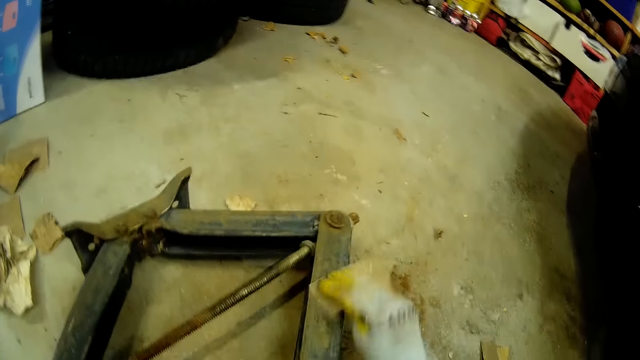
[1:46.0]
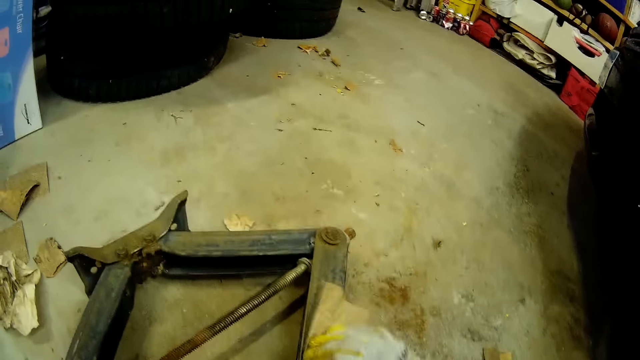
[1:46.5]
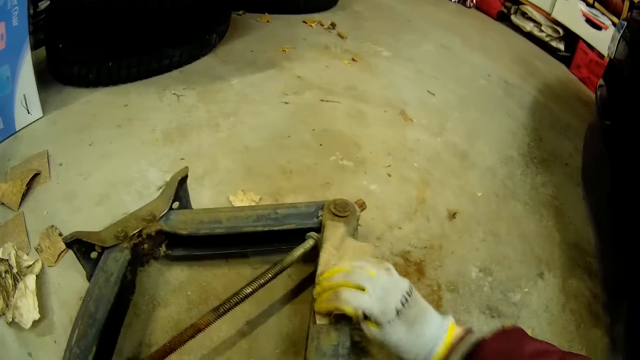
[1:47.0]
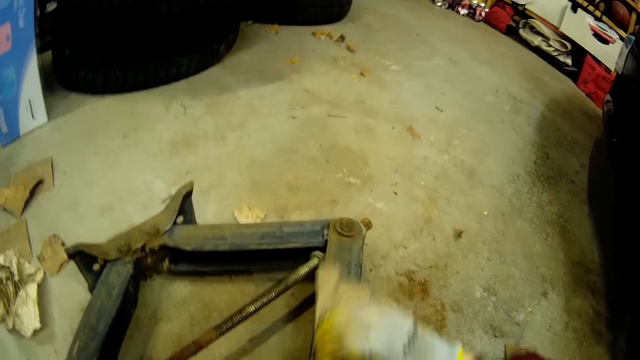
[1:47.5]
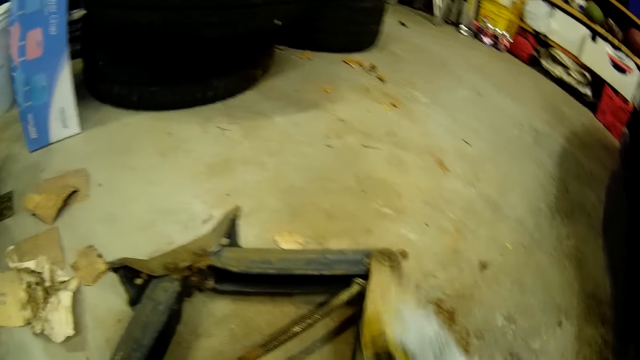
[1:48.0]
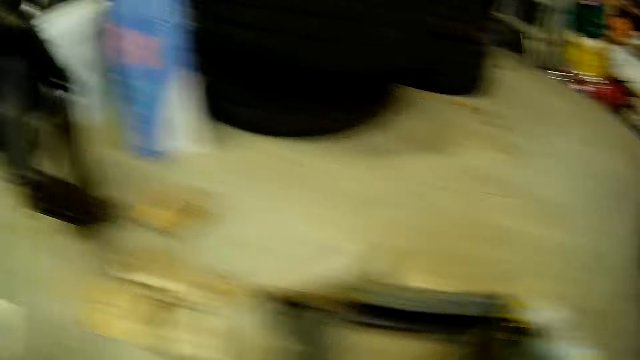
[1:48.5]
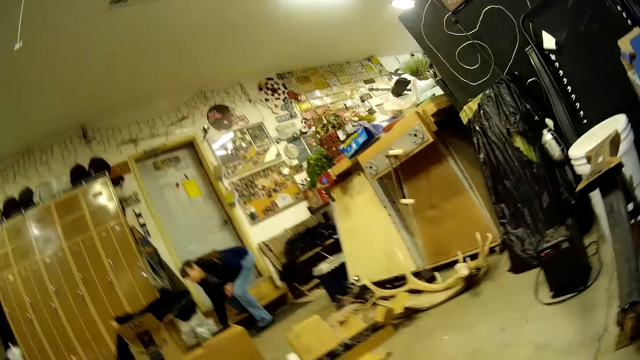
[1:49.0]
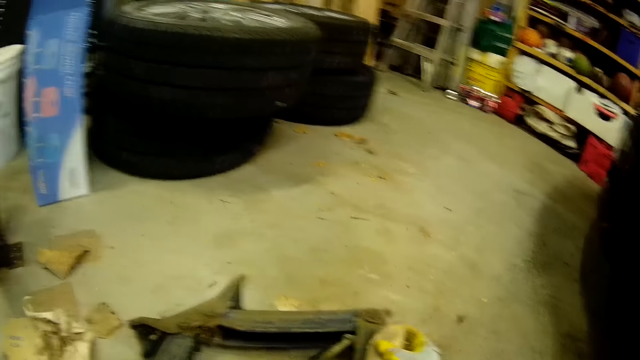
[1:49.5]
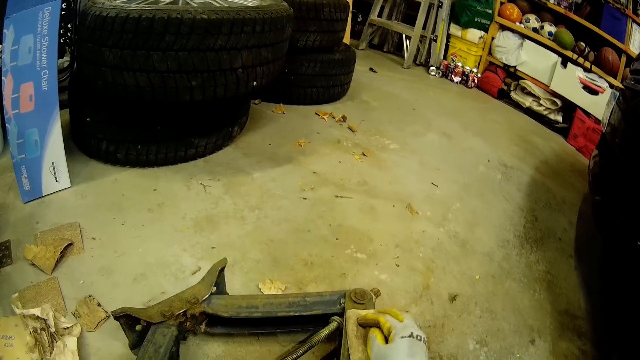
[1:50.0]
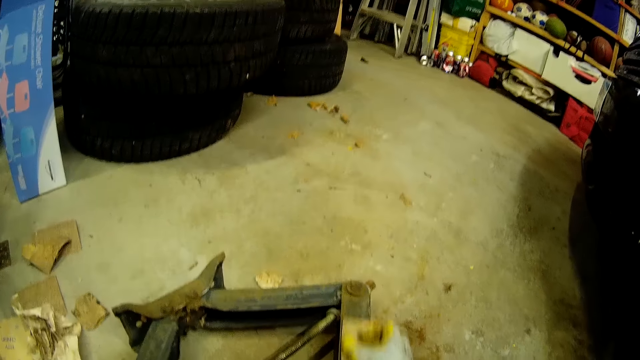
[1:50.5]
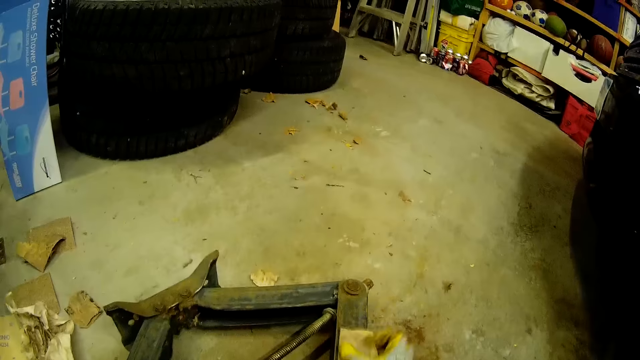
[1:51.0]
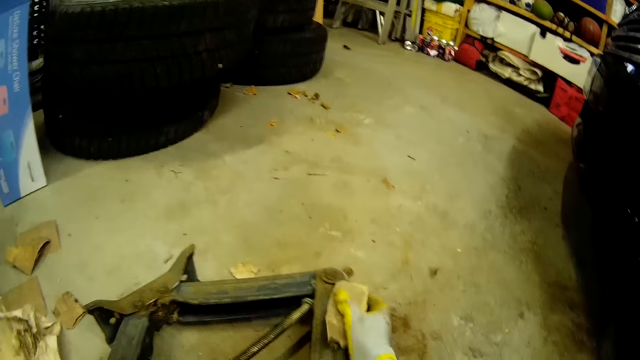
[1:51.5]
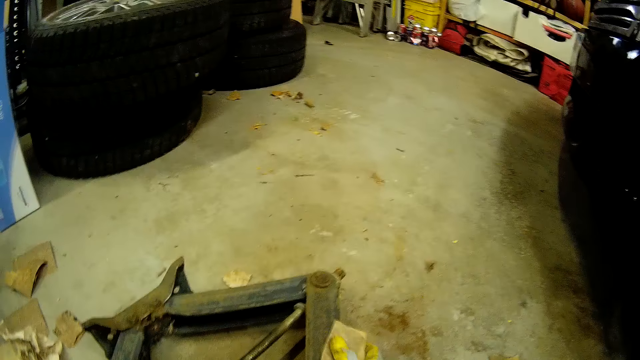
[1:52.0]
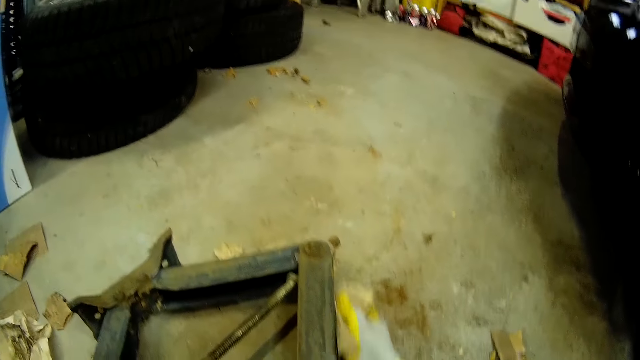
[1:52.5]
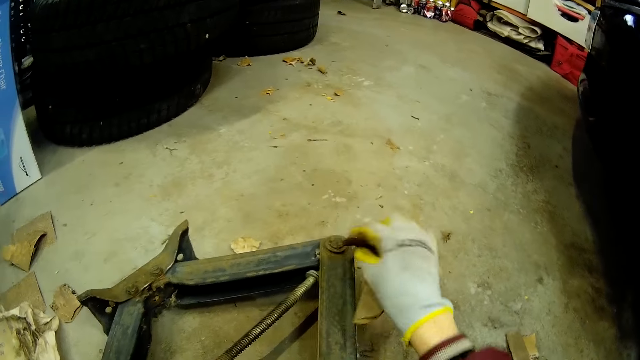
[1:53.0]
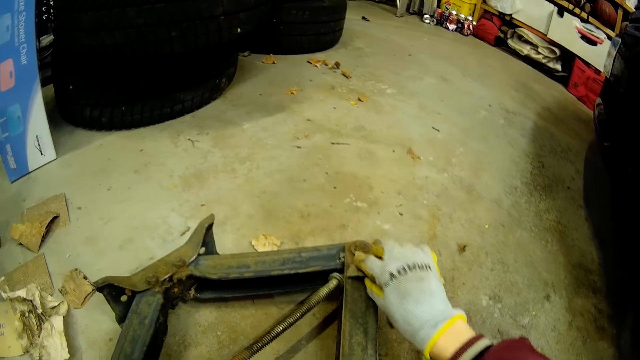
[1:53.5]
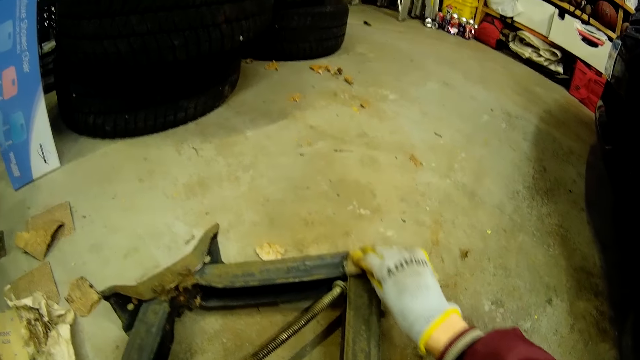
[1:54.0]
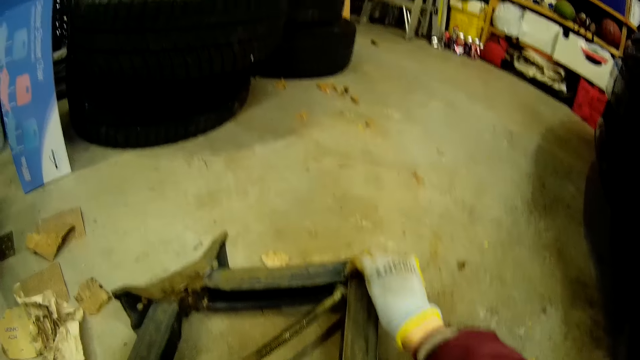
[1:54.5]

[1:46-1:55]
The camera wearer turns around. A woman bends to the floor. The camera wearer buffs the car jack.

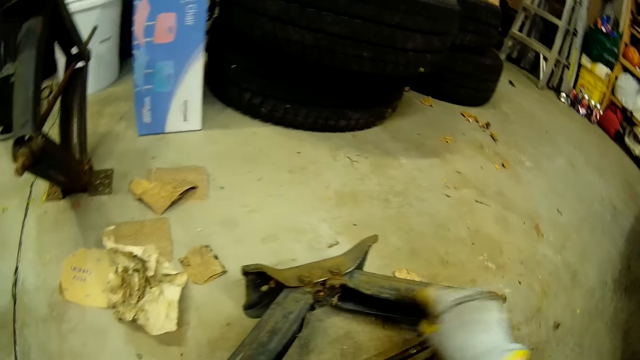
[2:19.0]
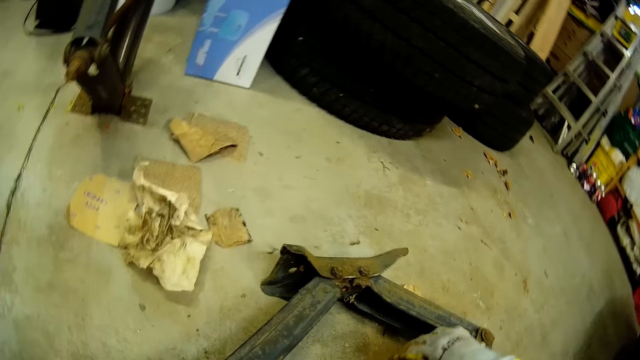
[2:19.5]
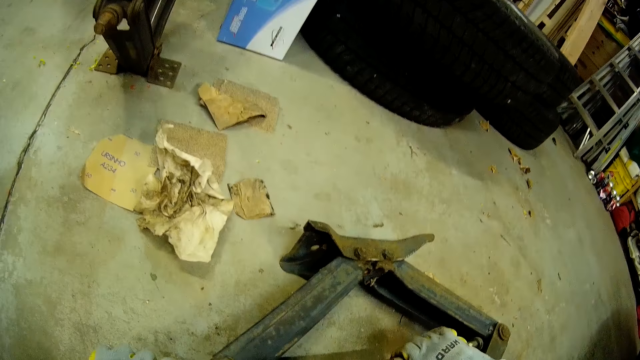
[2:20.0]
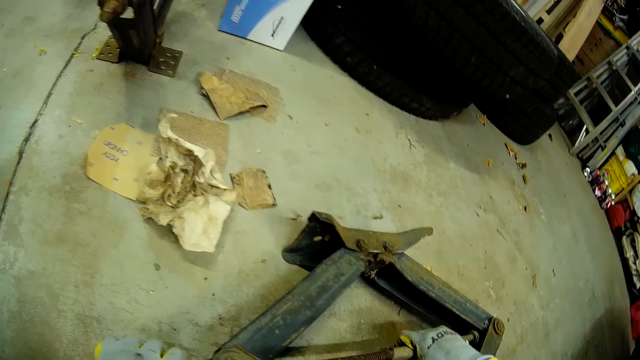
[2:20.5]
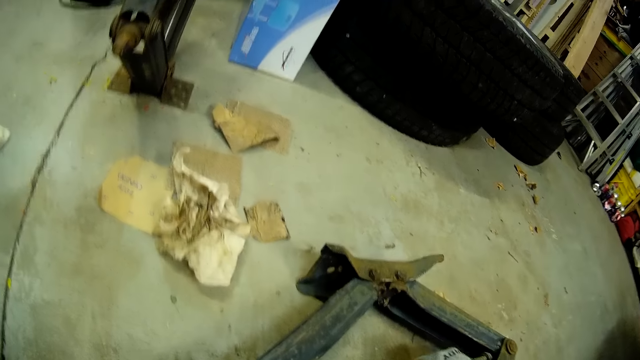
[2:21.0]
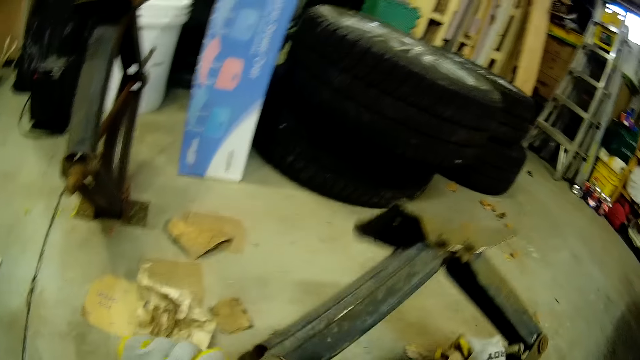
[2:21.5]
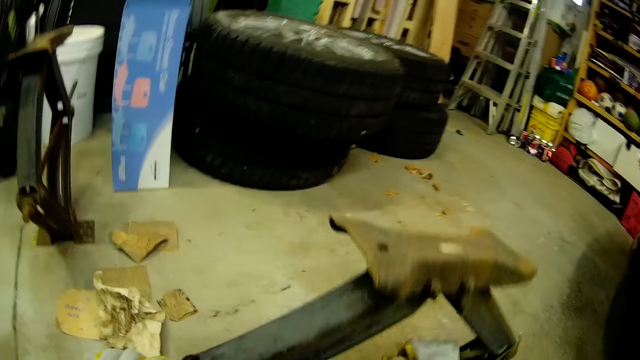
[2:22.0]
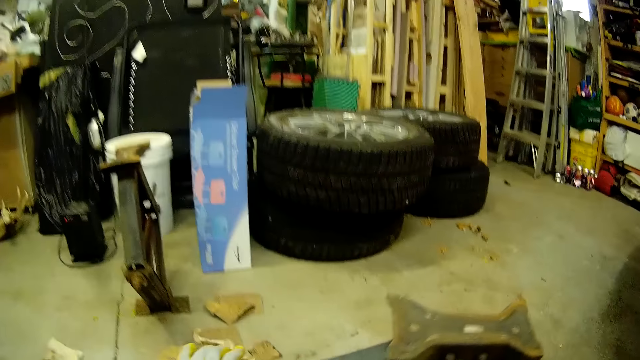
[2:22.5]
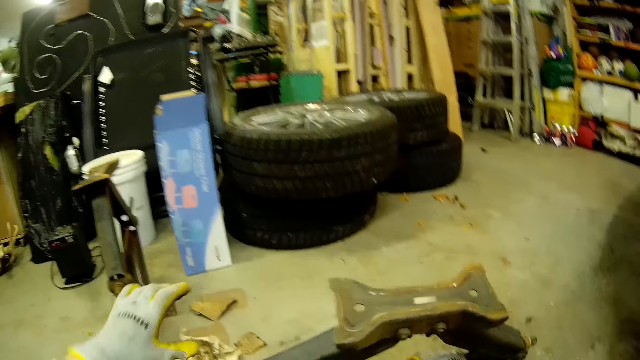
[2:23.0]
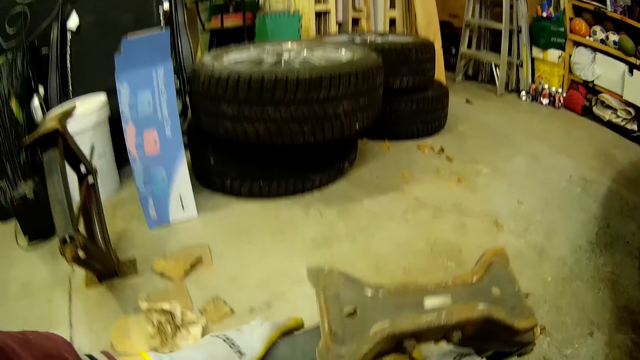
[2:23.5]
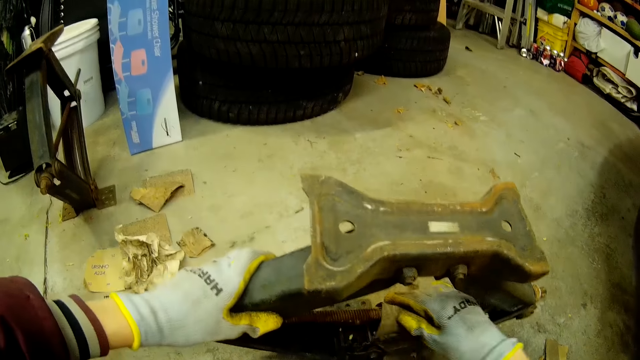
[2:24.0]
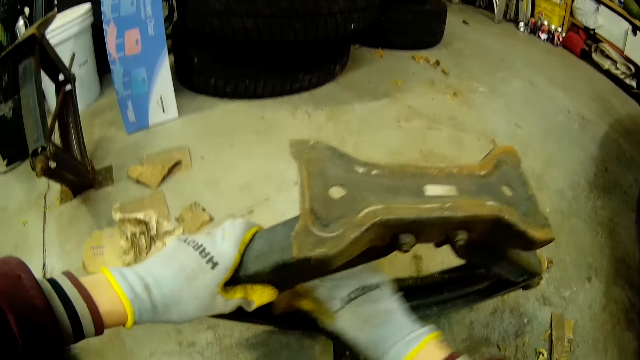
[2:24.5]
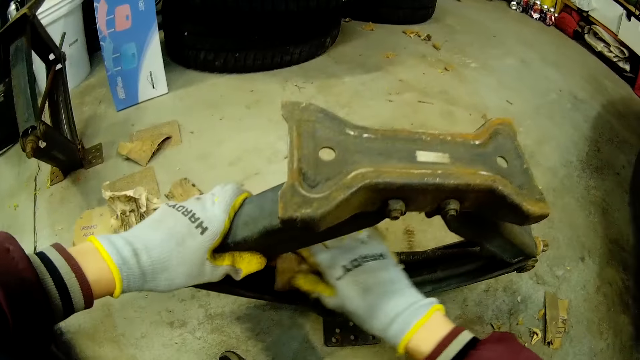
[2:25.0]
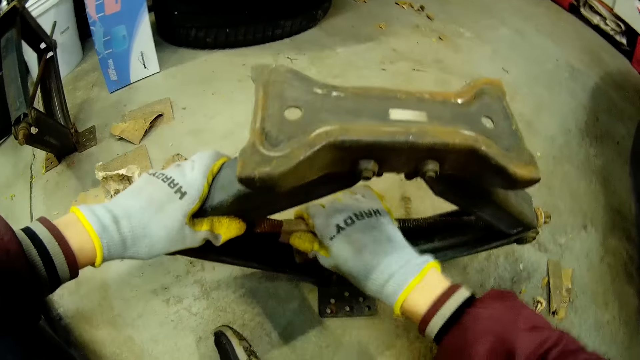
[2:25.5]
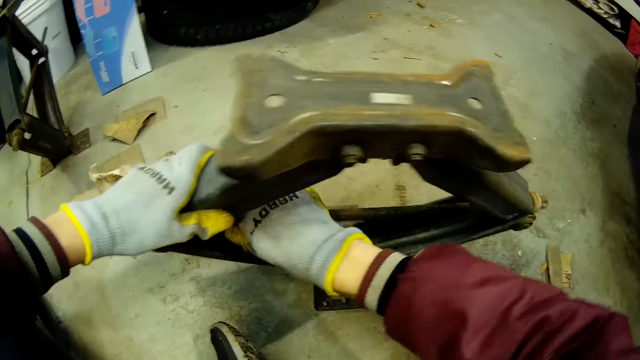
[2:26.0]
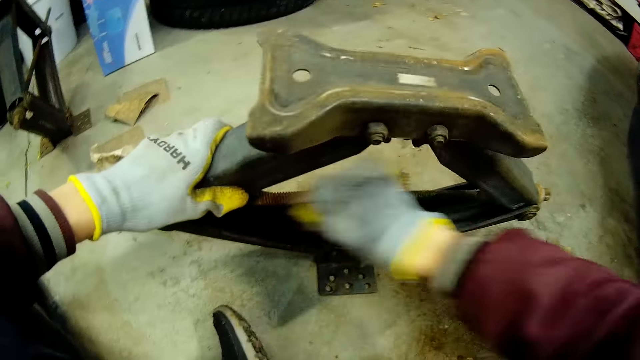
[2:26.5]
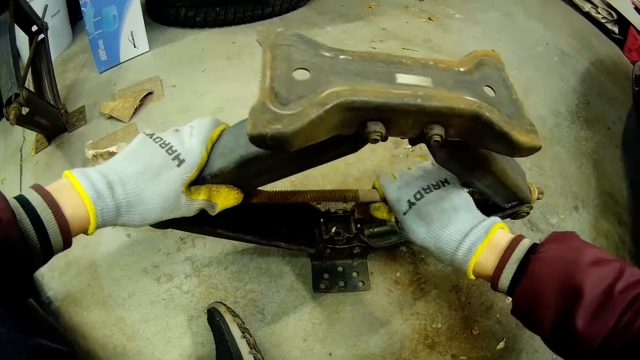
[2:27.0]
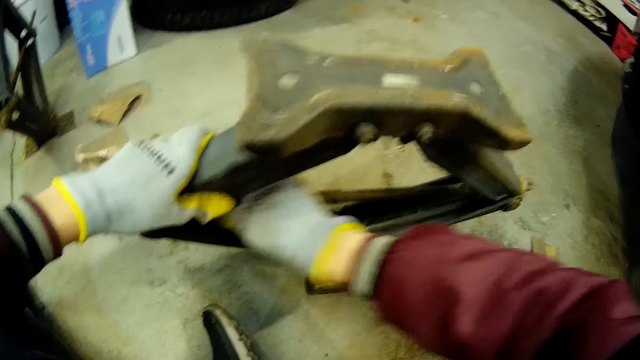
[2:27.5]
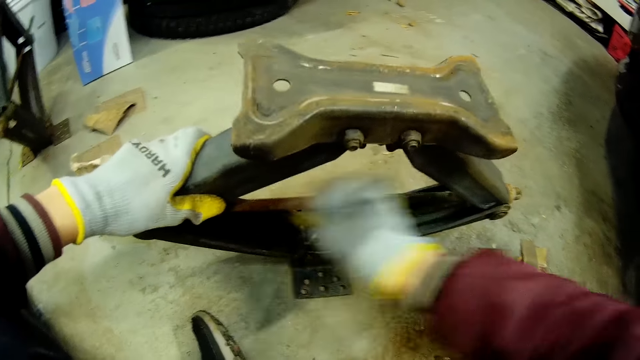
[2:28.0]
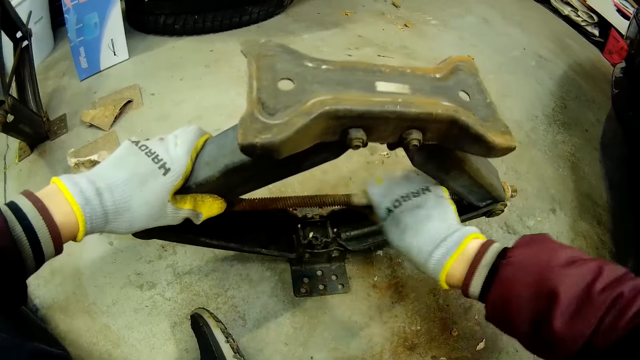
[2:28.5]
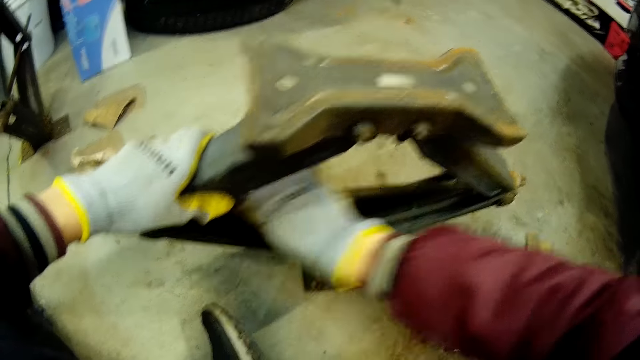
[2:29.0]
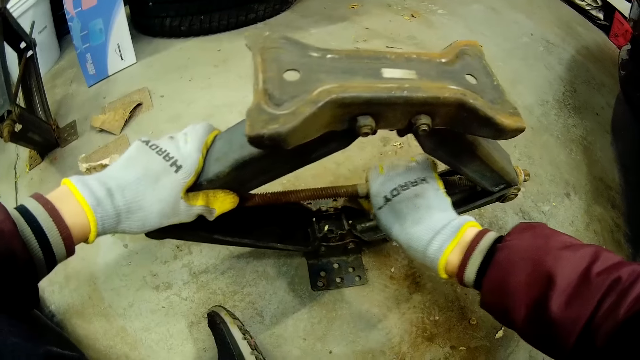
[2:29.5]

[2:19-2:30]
The camera wearer lifts the car jack. They hold the car jack. They buff the car jack.
